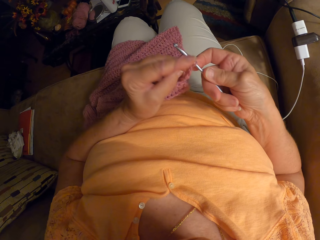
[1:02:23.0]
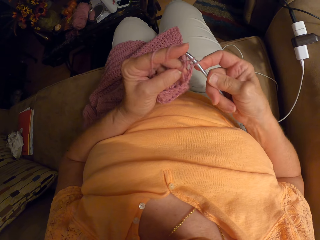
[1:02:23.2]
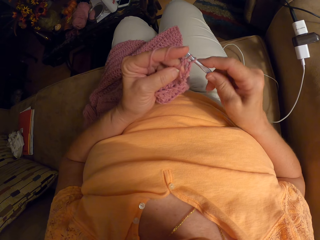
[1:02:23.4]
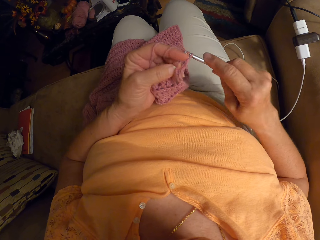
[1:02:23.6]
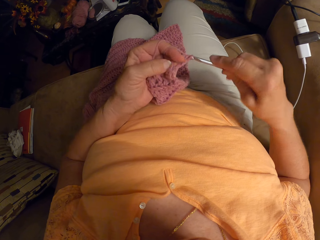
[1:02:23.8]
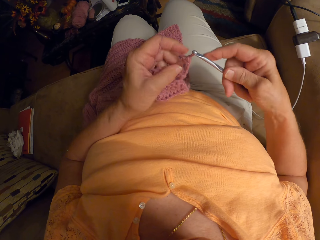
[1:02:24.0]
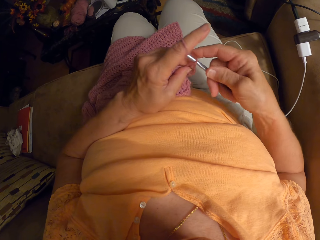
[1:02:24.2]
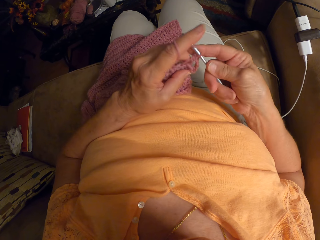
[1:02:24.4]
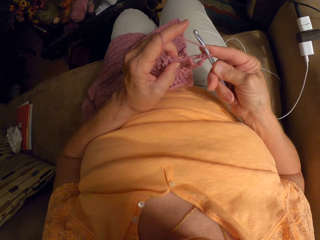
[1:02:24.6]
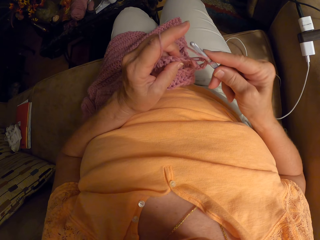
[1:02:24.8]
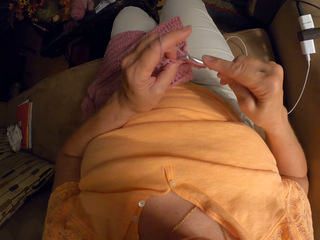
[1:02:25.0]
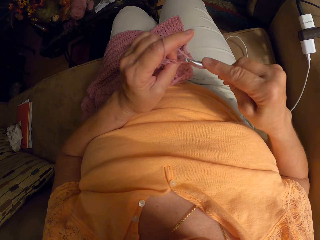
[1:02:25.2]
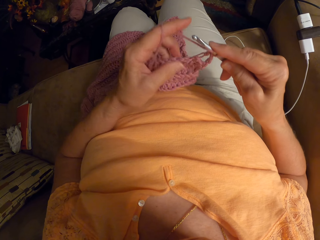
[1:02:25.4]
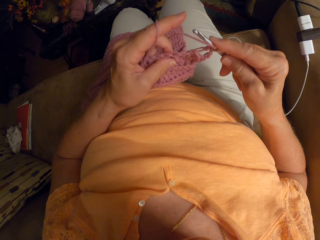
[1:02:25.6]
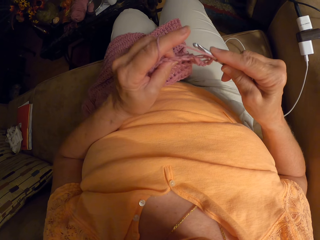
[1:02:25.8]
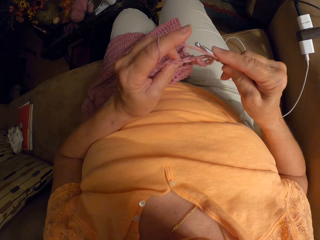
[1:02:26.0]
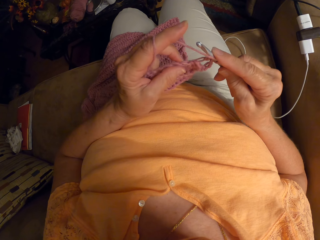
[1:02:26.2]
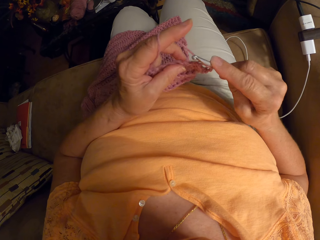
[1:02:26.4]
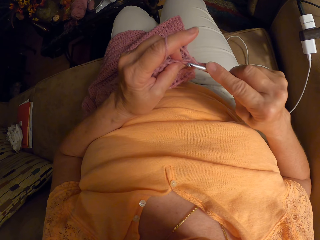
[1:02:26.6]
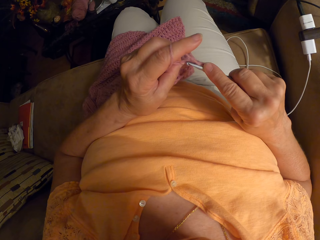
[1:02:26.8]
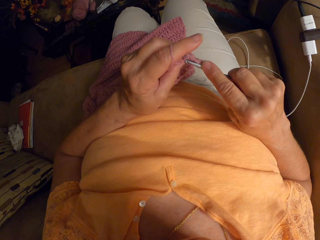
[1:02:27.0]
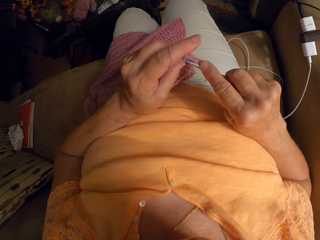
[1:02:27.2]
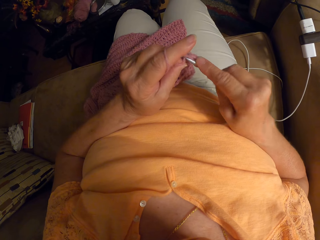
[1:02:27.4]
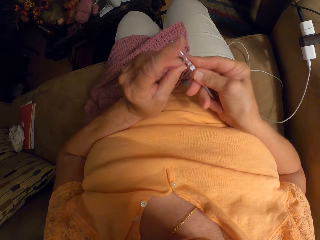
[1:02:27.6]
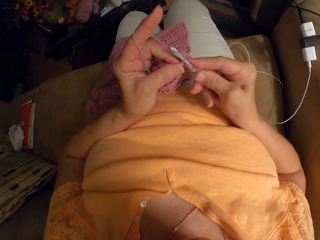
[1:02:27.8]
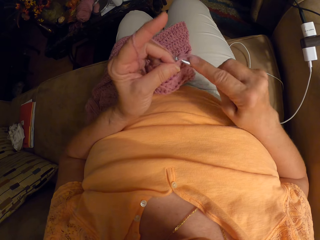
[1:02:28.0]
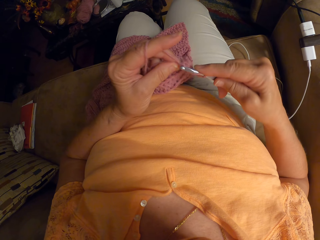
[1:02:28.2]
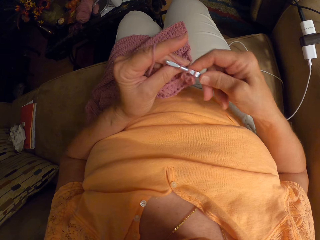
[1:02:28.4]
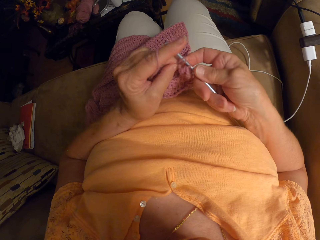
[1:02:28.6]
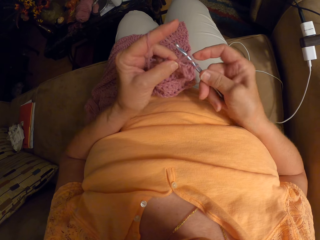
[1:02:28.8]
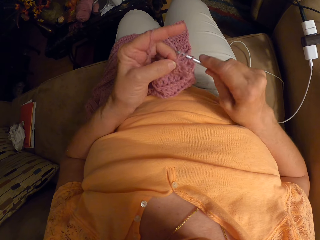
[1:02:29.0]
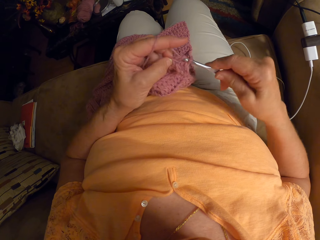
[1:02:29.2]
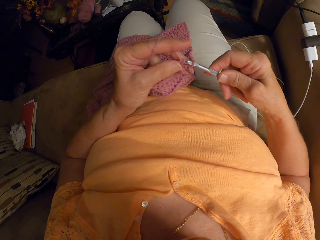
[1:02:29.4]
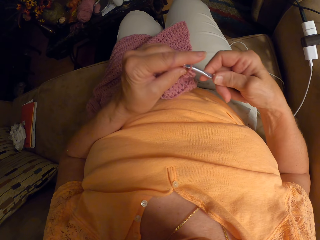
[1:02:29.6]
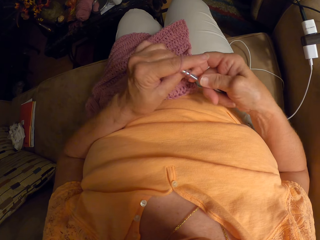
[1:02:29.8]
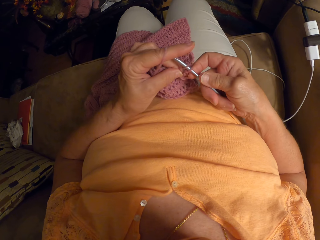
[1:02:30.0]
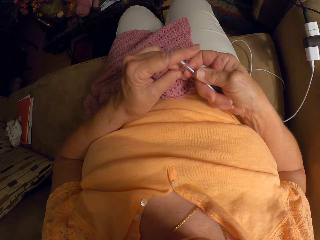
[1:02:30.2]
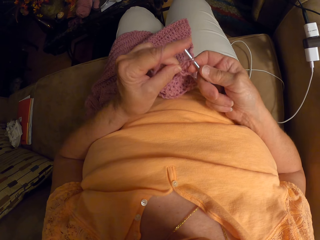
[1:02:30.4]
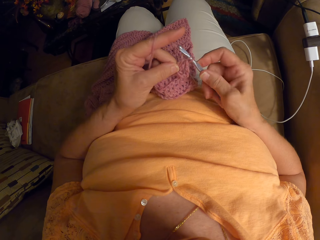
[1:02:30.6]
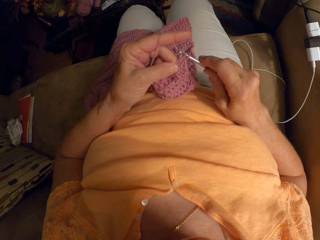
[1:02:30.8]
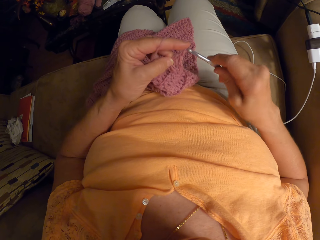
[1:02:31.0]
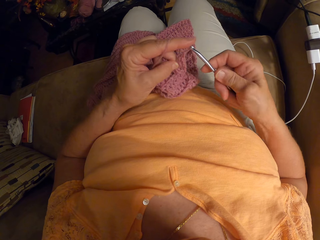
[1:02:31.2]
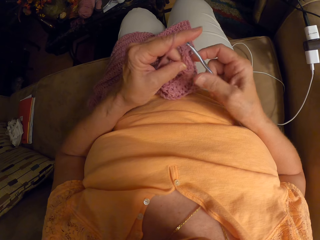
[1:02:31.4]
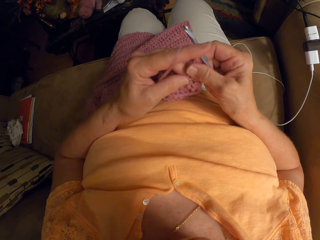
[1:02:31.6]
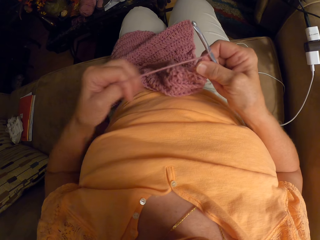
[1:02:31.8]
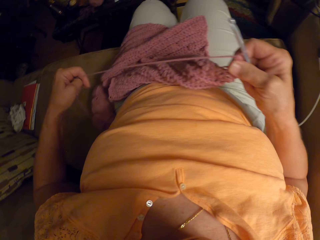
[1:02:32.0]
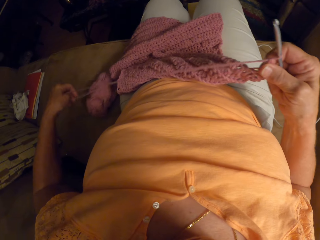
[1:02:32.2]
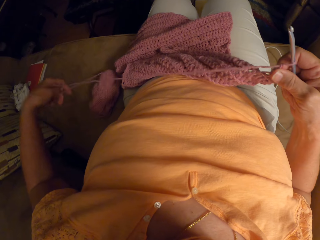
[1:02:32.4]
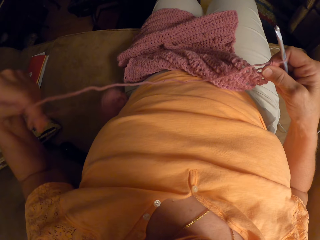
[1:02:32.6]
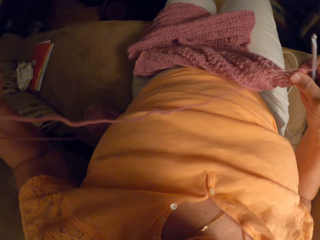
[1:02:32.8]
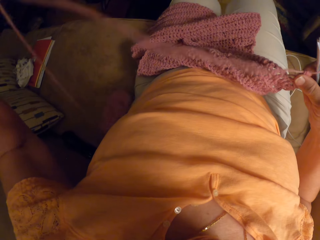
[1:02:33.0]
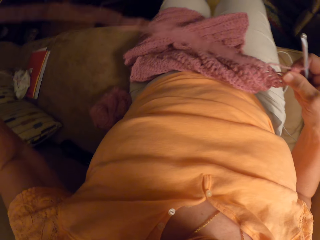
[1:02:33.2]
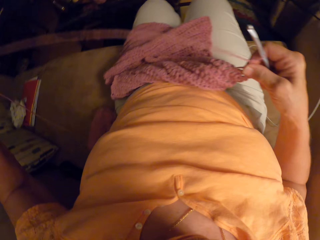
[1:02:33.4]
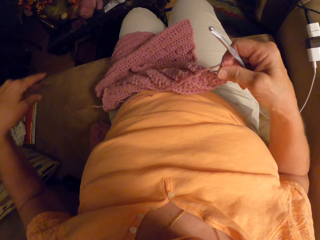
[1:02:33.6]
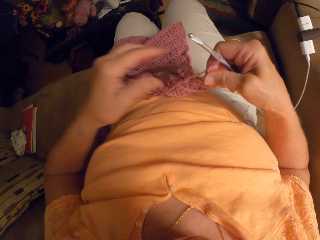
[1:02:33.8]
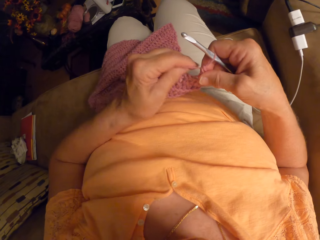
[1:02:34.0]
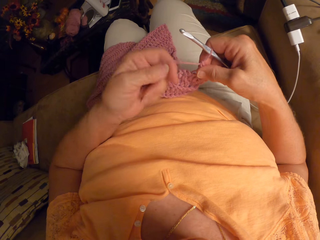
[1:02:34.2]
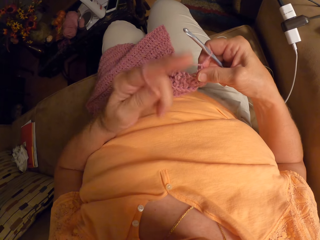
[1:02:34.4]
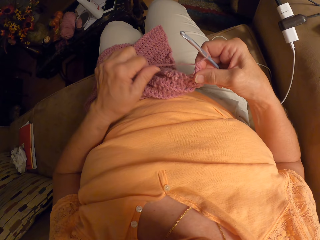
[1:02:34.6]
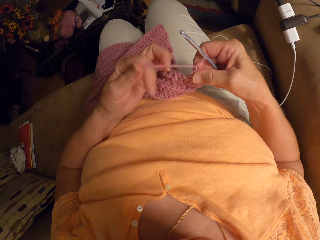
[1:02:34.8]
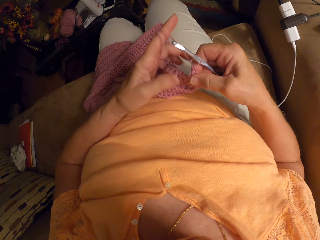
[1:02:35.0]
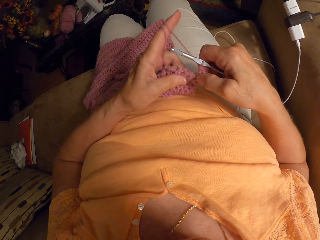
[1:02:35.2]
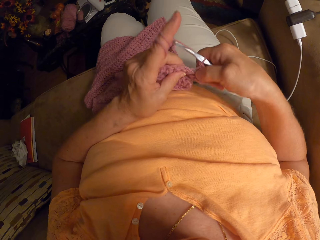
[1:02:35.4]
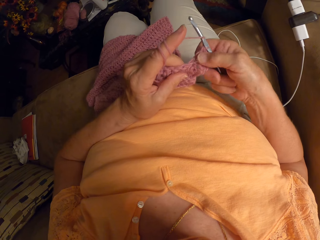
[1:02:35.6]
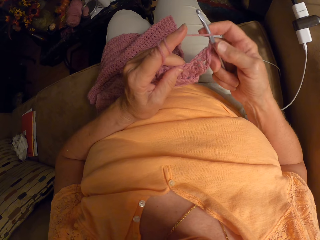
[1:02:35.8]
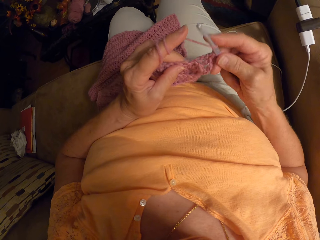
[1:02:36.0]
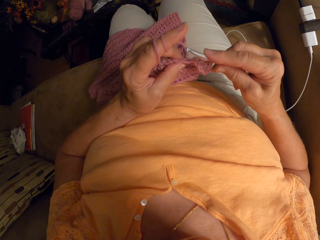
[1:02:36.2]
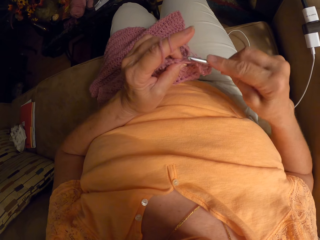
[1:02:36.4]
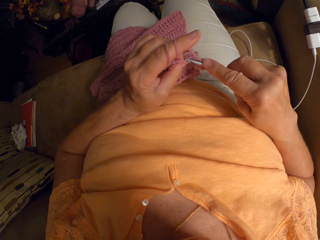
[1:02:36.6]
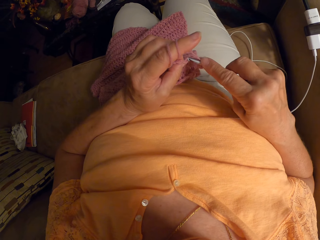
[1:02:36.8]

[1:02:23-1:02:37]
The camera wearer sews a piece of yarn using crochet. She does this repeatedly. She stretches the yarn with her left hand. She touches a yarn cord and pulls up the yarn cord. She wraps the yarn around her left index finger.

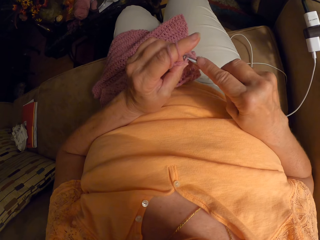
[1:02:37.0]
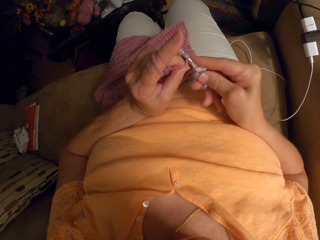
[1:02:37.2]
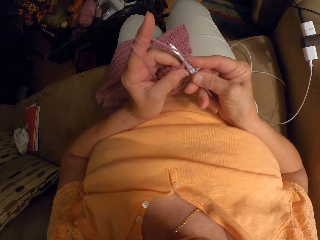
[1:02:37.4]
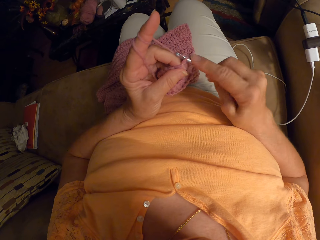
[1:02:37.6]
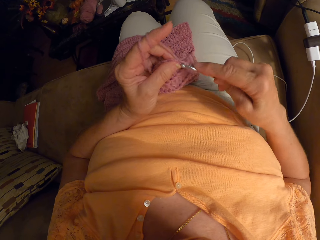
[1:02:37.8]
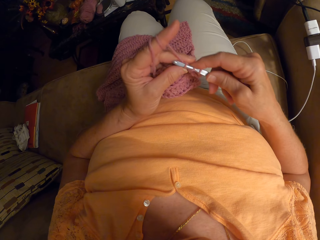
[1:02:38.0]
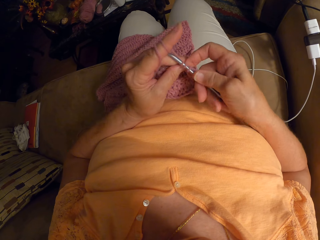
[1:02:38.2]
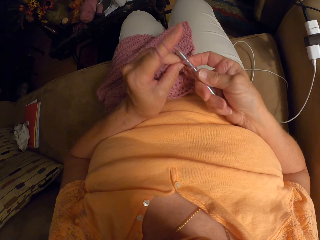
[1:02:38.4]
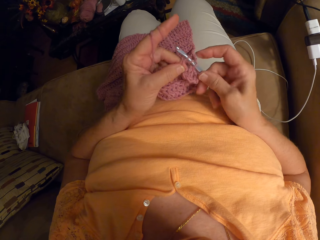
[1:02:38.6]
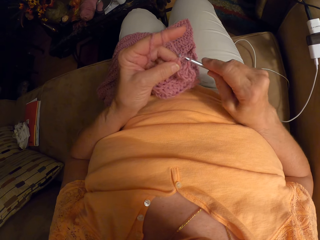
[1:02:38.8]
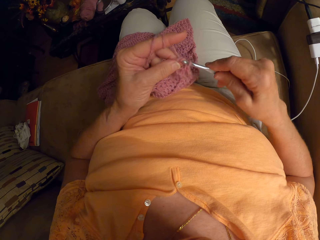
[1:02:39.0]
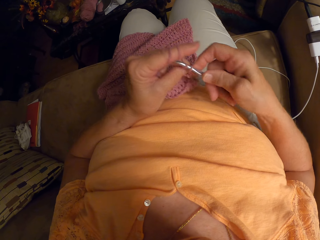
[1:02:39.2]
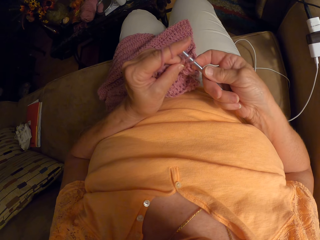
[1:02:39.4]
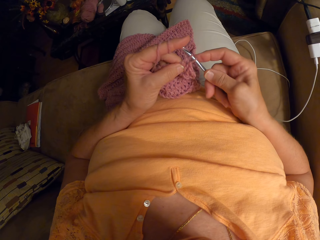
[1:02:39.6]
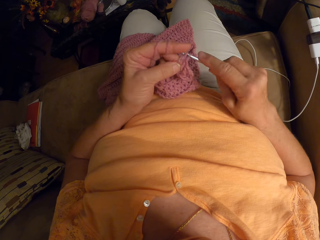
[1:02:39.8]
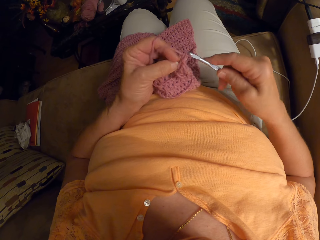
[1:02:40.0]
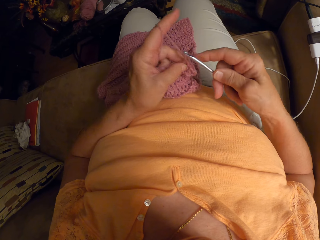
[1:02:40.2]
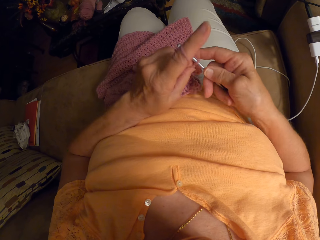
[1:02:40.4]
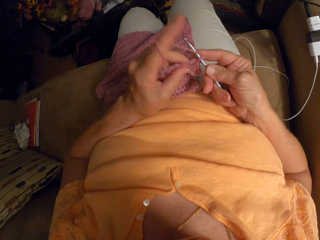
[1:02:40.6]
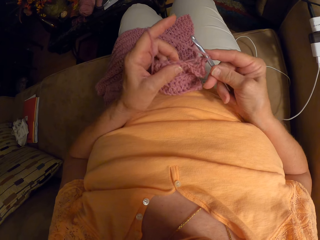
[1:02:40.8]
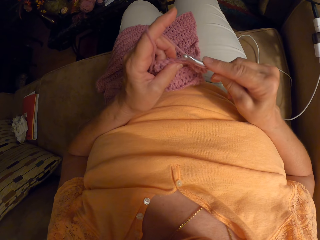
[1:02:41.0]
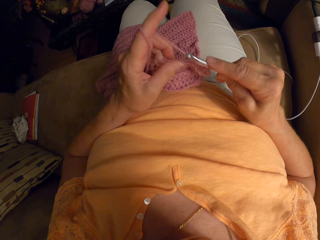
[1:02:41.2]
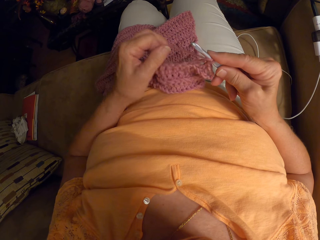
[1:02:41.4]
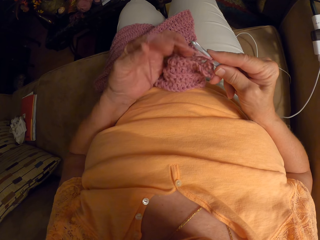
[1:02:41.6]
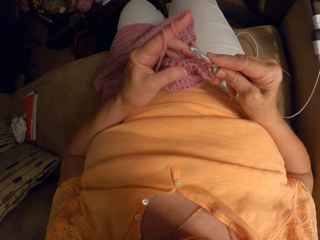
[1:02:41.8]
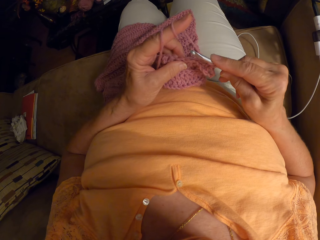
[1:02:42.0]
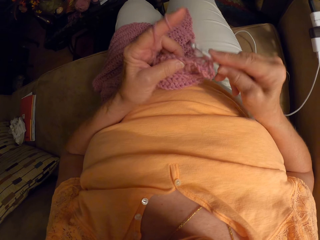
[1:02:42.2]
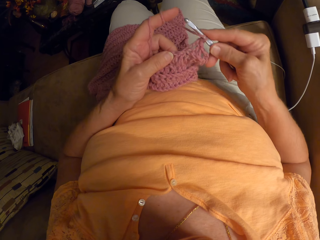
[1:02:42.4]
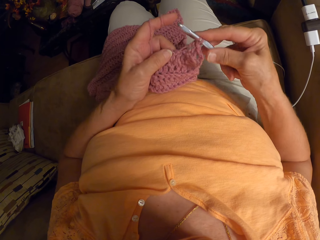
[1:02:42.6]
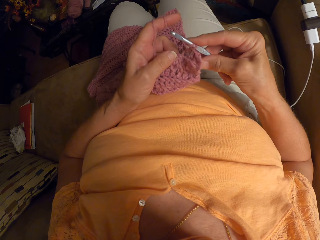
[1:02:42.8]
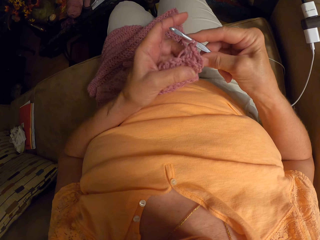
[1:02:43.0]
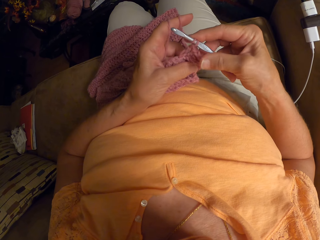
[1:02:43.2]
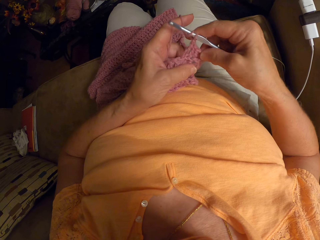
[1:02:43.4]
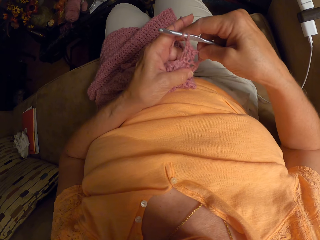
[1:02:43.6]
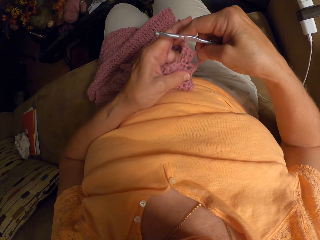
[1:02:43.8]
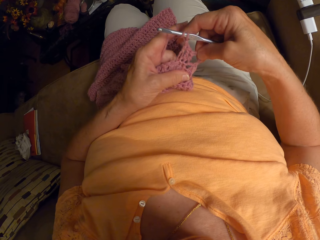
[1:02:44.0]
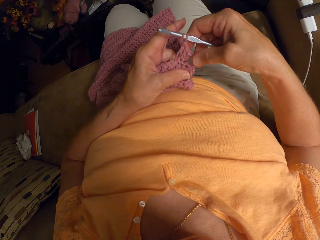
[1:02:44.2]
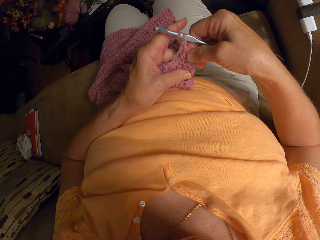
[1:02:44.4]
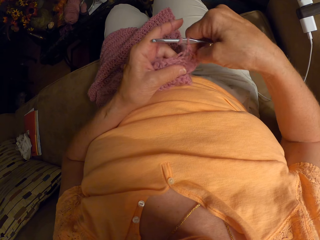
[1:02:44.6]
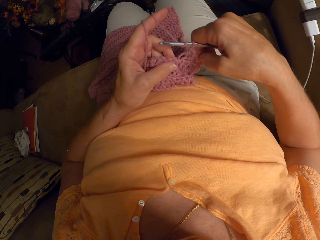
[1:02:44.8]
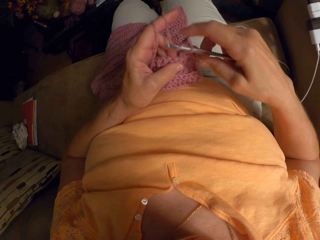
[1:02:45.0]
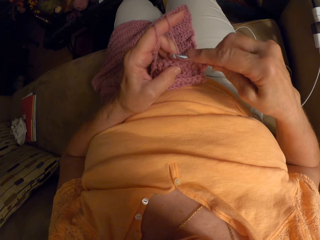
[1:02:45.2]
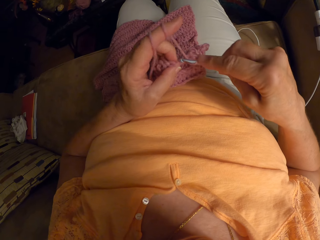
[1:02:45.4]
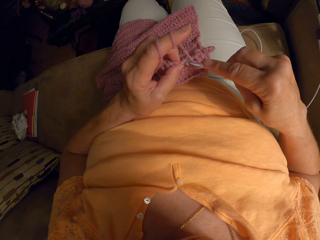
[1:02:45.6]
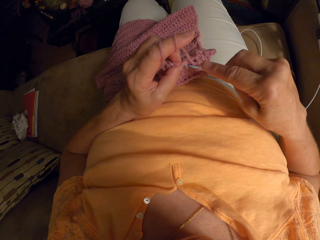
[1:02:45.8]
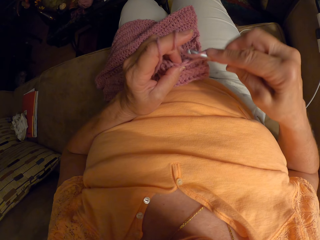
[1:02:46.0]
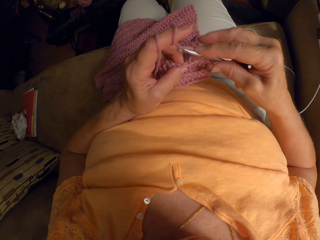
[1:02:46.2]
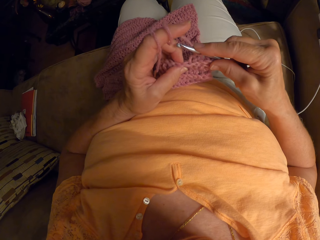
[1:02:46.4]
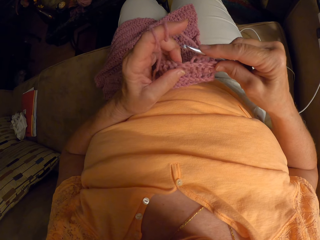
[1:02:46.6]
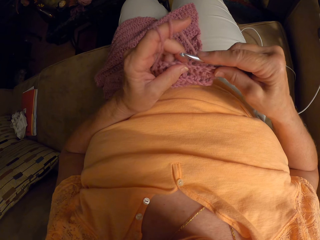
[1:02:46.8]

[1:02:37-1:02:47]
The camera wearer resumes crocheting the yarn with the crochet hook. They sew a piece of yarn using crochet. They do this again. They stretch the yarn.
